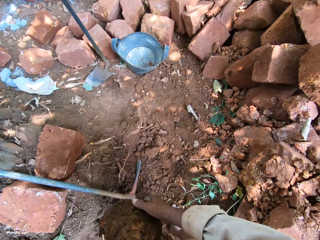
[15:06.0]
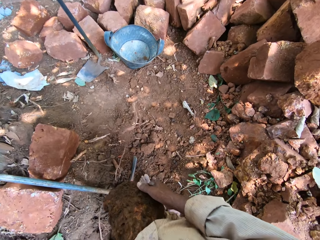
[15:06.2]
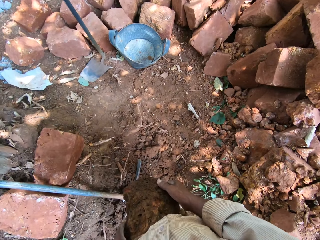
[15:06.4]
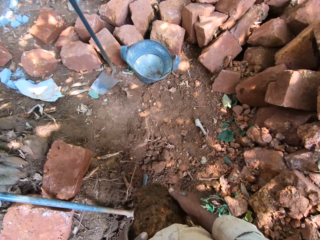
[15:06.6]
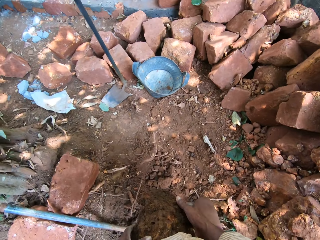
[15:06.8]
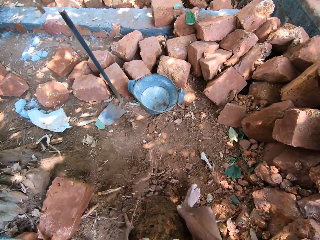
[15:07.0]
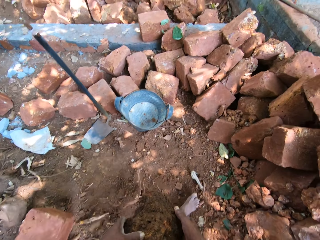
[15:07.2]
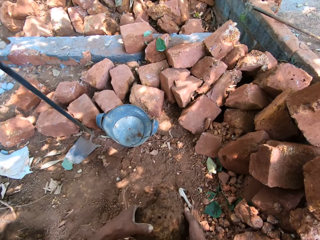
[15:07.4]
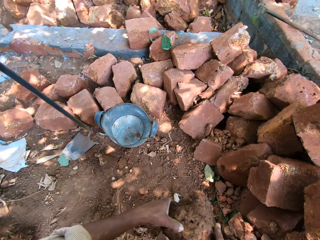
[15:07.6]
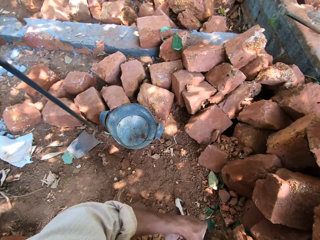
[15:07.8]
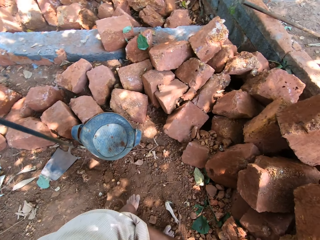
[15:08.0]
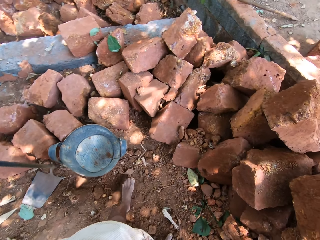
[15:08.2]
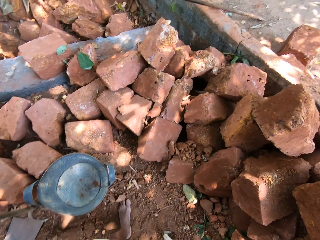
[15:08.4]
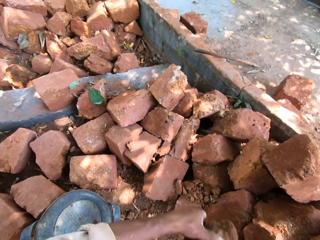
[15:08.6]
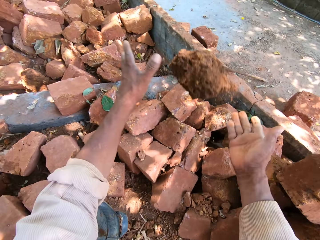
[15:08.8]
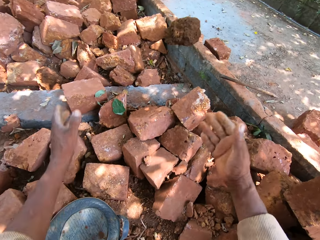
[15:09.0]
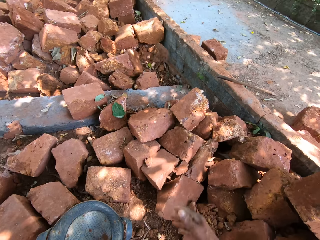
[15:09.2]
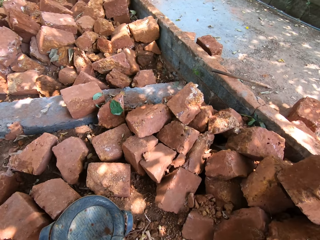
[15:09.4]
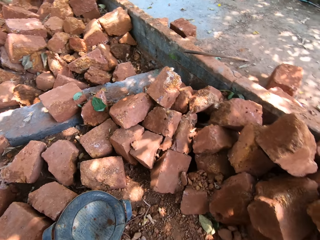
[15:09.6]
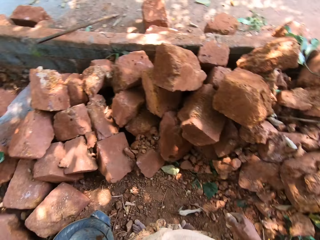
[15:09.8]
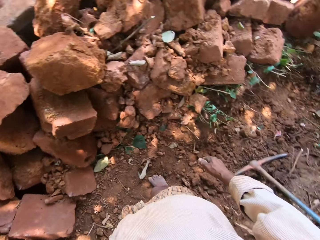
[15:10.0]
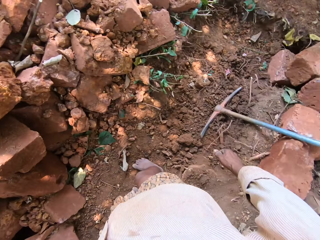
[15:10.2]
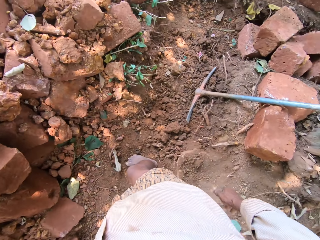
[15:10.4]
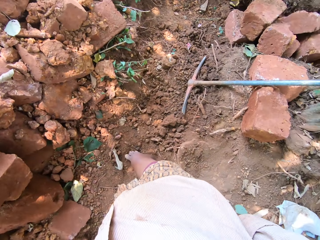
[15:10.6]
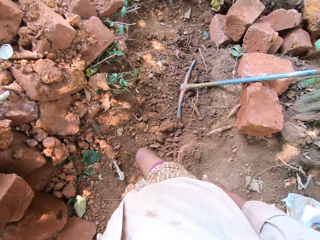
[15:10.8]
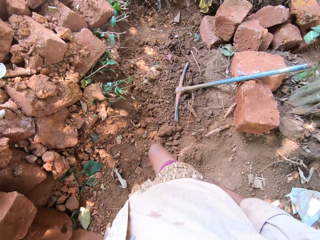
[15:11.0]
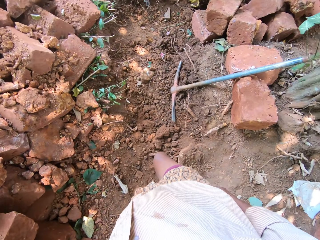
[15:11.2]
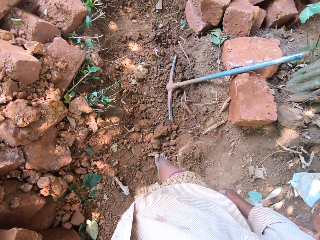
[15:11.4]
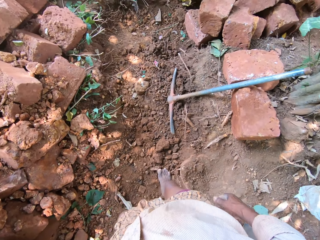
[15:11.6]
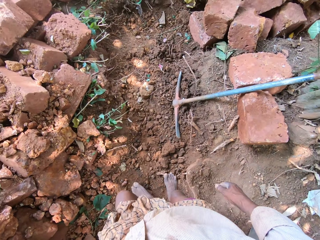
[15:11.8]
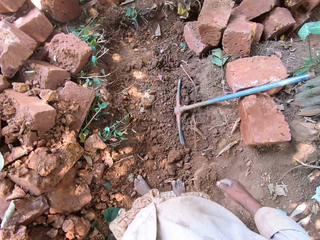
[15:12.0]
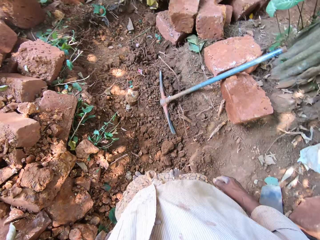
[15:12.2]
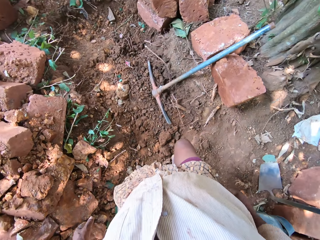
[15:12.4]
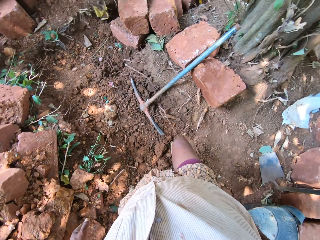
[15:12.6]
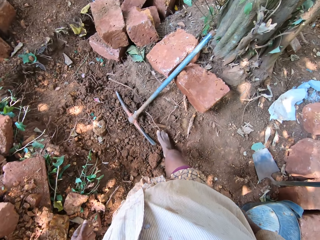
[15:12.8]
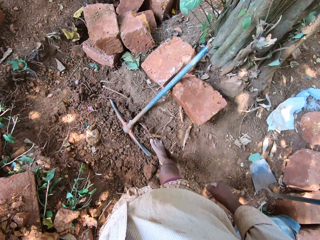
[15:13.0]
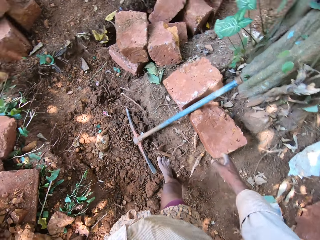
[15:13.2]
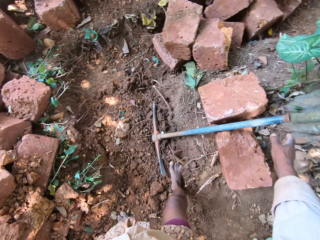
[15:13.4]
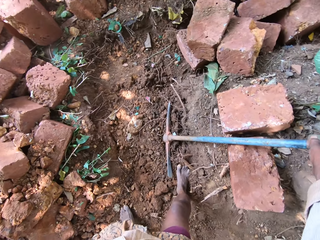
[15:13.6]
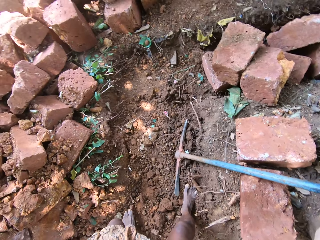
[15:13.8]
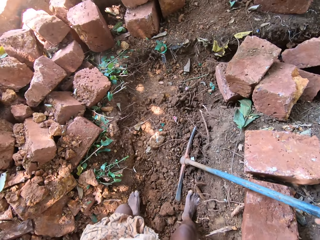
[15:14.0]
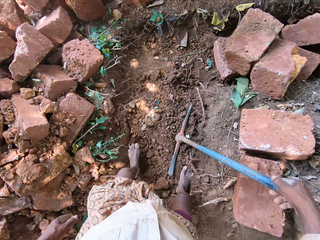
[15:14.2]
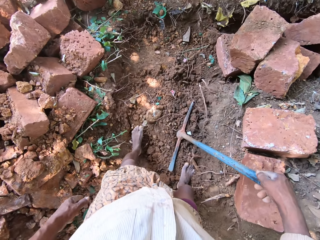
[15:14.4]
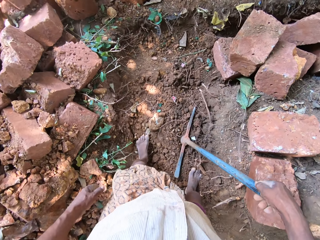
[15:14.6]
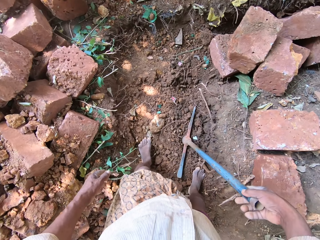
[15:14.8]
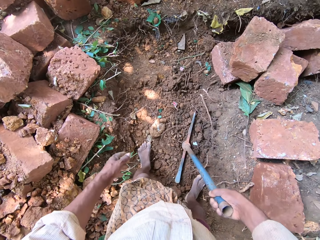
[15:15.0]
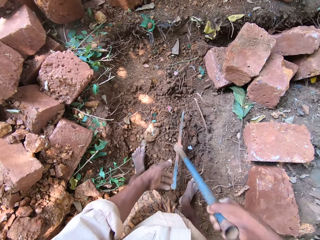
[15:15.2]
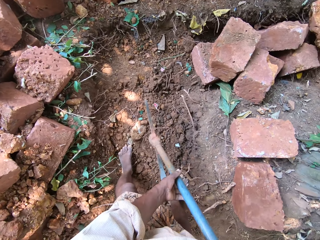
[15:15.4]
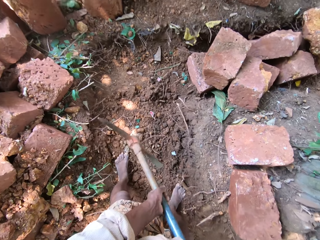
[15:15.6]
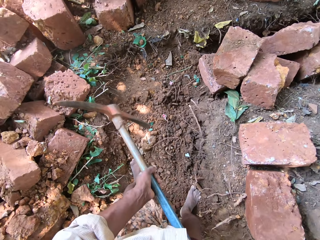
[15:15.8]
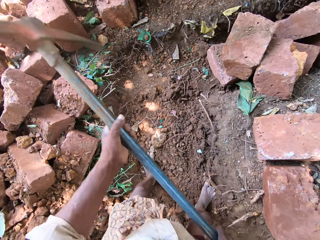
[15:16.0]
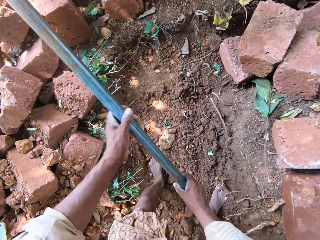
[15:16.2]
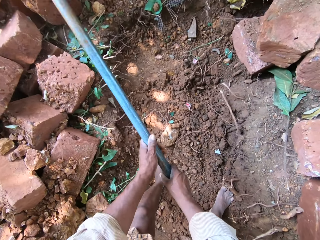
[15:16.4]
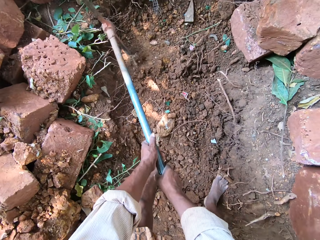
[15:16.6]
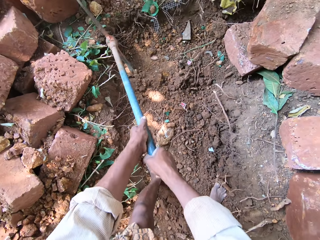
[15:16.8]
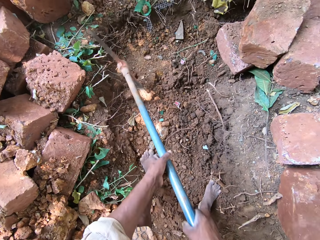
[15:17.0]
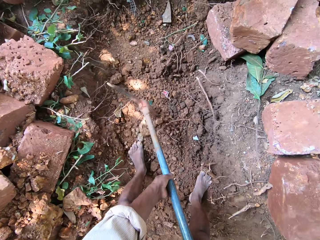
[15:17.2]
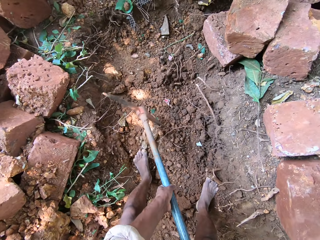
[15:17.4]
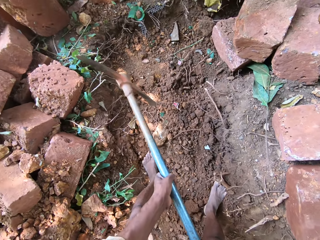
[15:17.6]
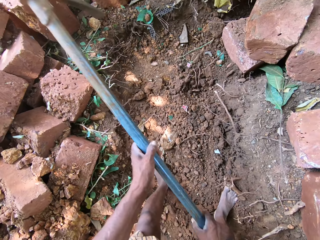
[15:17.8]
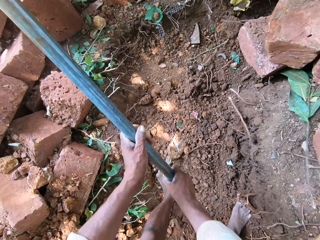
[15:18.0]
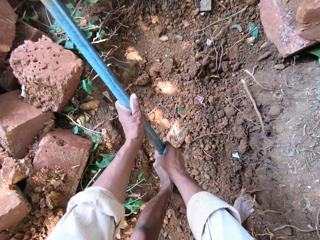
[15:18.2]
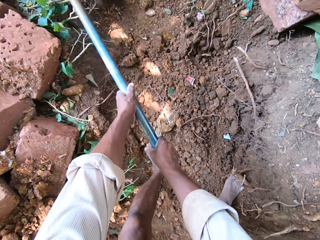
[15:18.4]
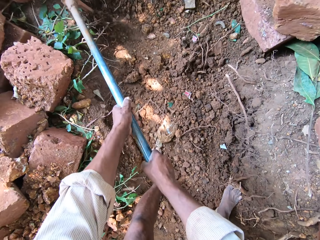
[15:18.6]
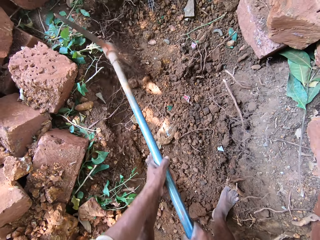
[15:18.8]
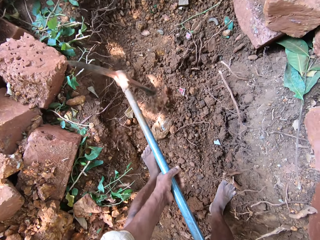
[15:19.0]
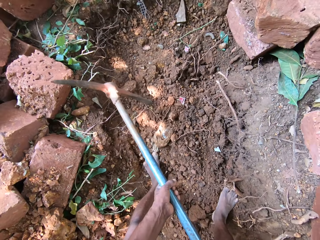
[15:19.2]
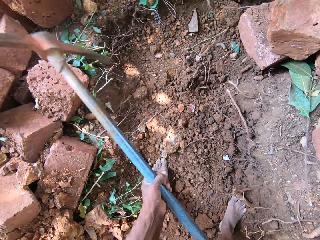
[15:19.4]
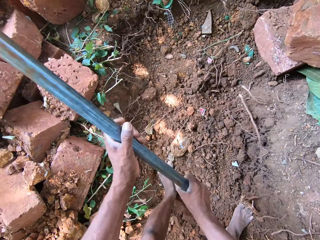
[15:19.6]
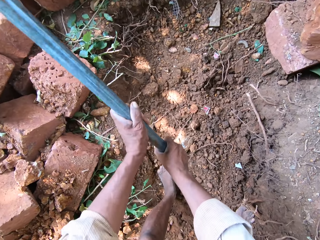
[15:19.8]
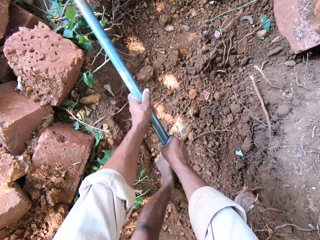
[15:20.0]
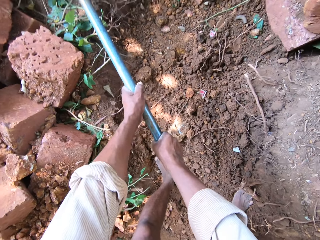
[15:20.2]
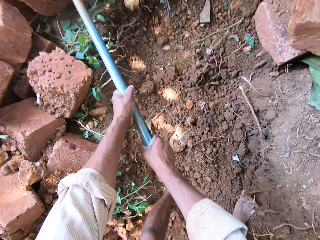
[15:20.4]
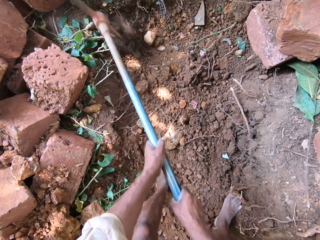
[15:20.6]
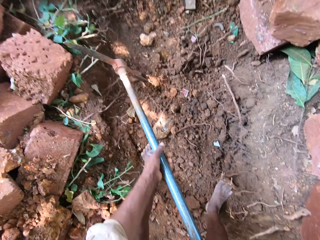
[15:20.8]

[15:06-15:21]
The camera wearer takes the stone. He throws the stone on the ground with both hands. He looks around. He walks. He picks up the pickaxe from the stone with his right hand. He holds the pickaxe with both hands. He lifts the pickaxe from the ground with both hands. He breaks the ground with the pickaxe in both hands.

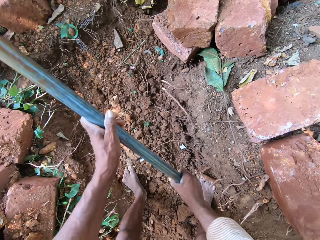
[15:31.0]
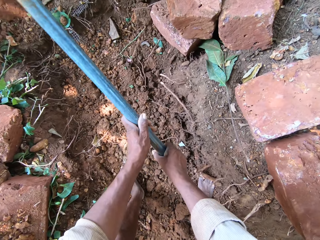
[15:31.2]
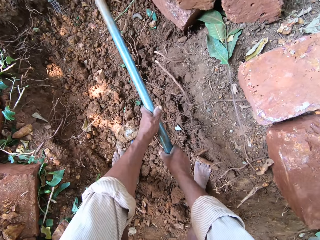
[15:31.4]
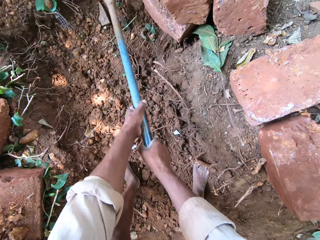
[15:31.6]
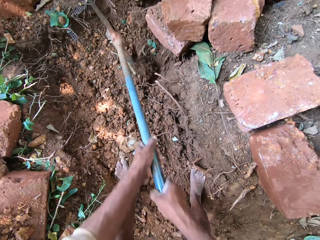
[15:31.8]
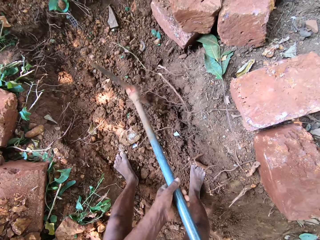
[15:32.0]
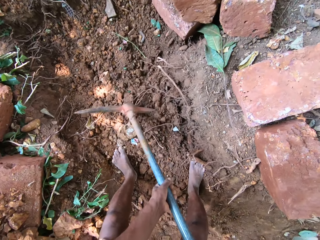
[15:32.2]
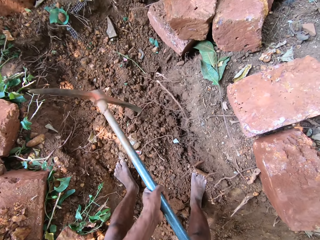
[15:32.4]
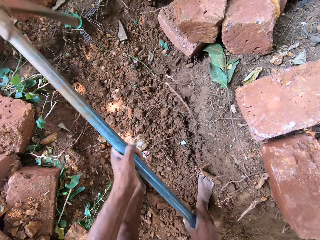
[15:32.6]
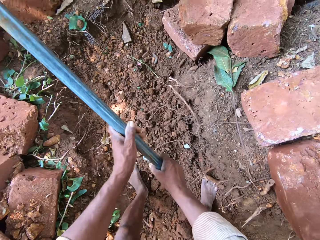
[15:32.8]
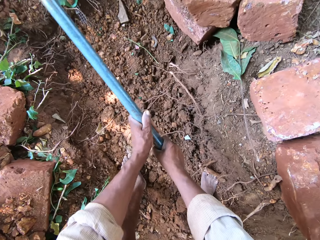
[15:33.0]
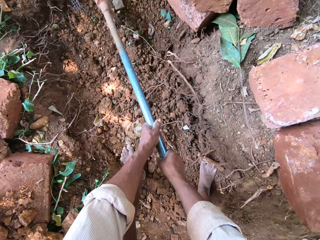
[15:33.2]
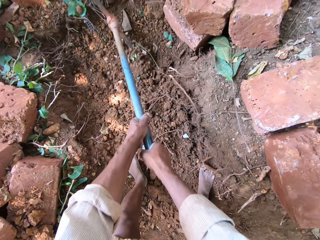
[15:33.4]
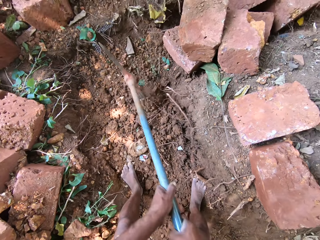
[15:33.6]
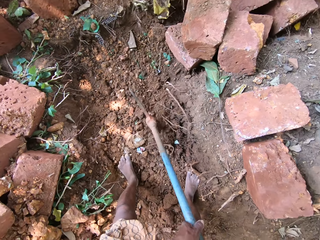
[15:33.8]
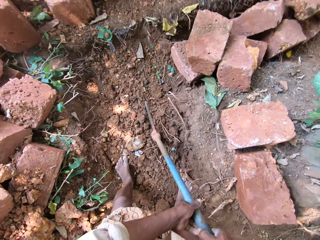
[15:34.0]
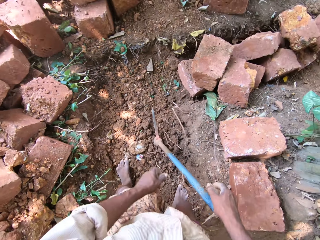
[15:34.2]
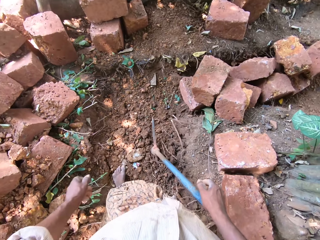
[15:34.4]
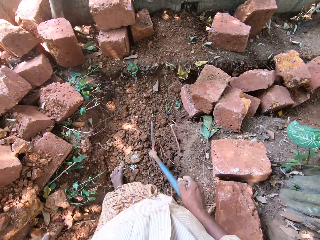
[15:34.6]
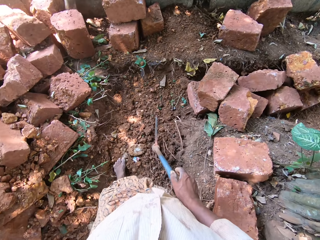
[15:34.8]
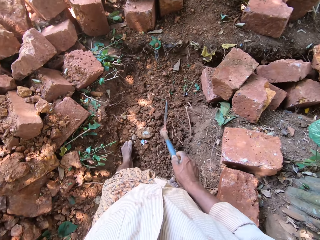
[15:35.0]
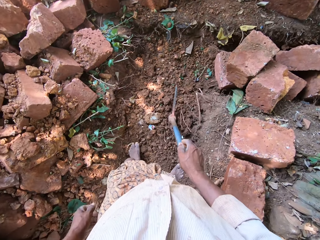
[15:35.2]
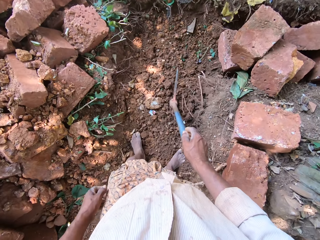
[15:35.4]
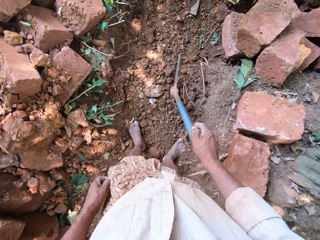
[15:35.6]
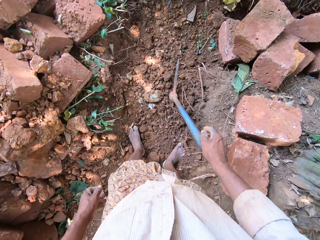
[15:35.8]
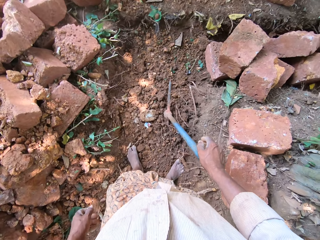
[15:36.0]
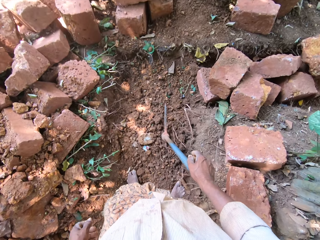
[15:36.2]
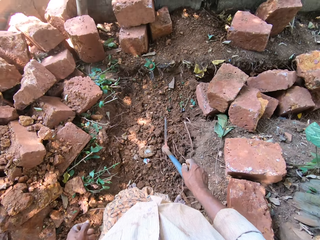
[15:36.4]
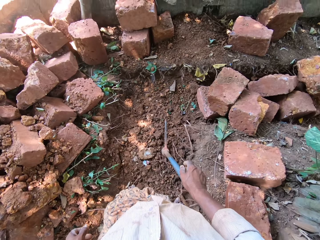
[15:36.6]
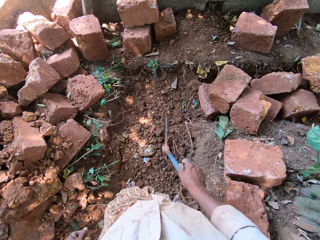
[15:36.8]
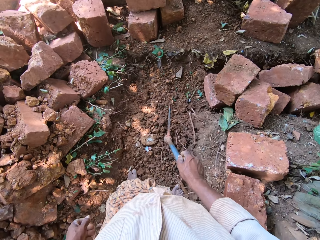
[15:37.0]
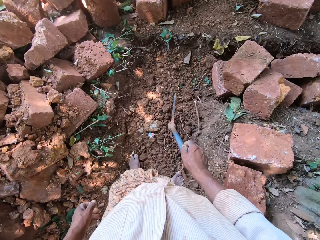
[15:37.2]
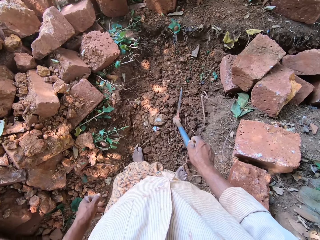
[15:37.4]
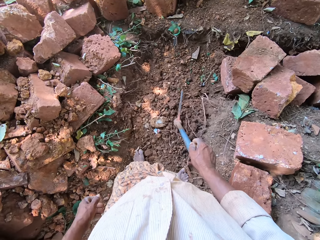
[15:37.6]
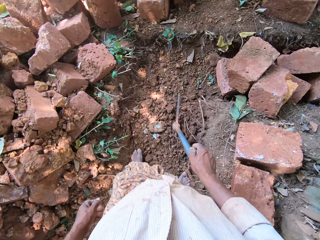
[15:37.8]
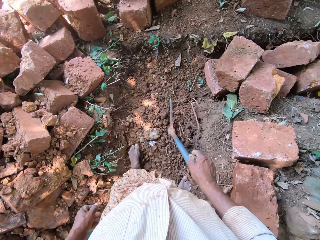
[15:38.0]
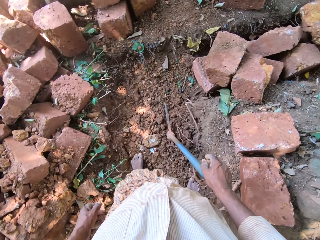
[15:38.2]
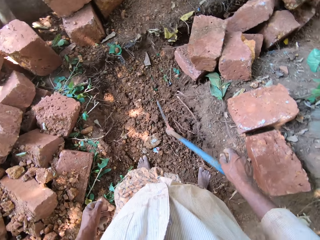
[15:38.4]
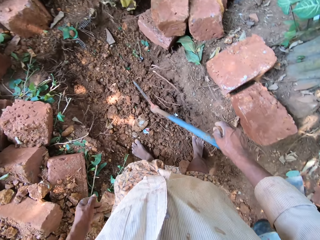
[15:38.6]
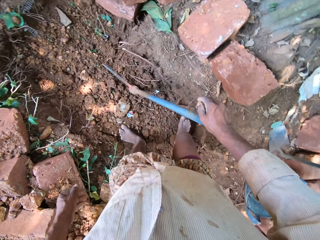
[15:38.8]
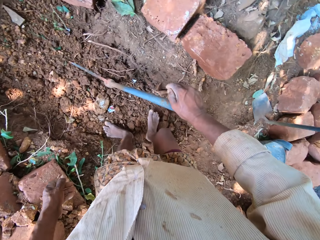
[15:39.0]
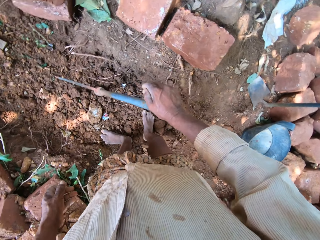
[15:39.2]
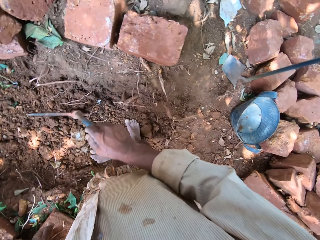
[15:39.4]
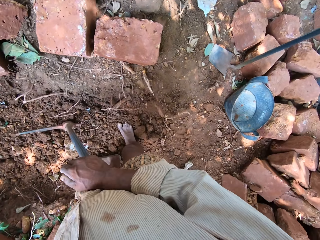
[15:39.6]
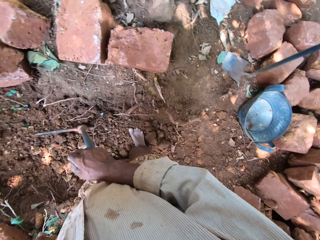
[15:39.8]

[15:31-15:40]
The camera wearer stands.
